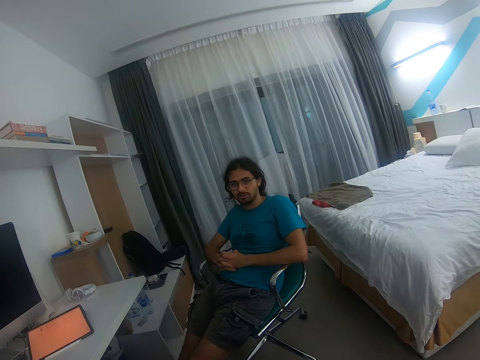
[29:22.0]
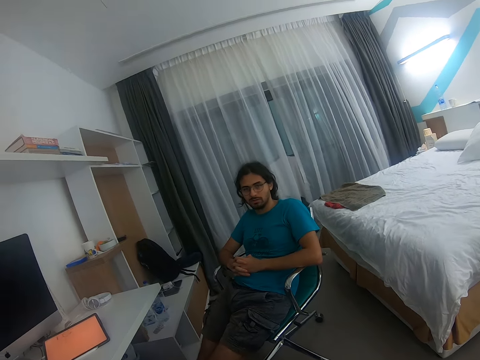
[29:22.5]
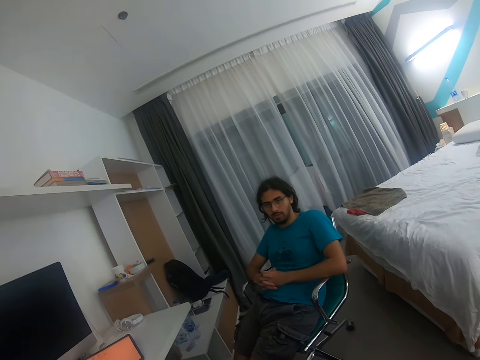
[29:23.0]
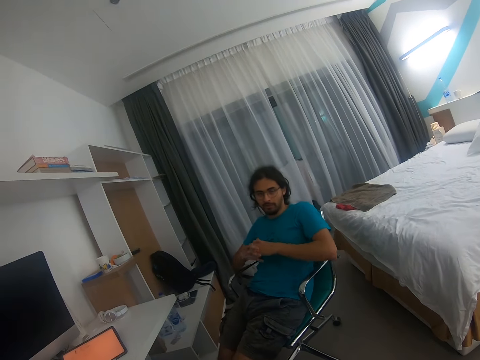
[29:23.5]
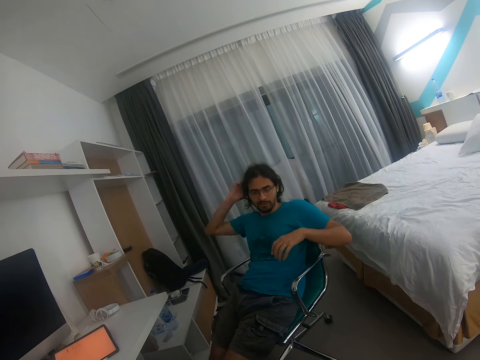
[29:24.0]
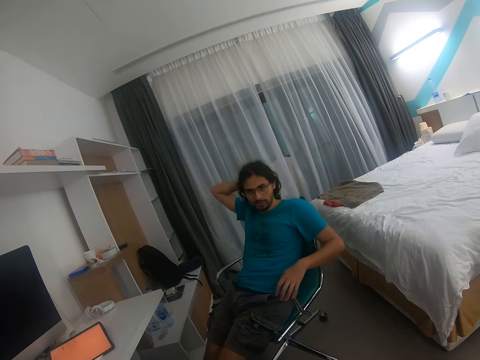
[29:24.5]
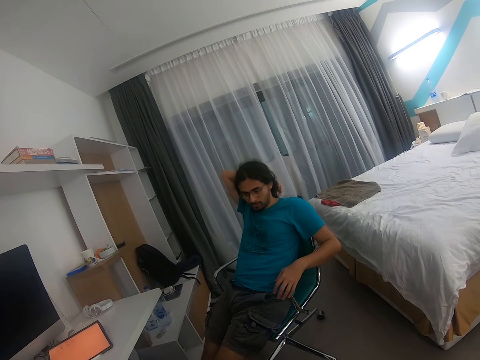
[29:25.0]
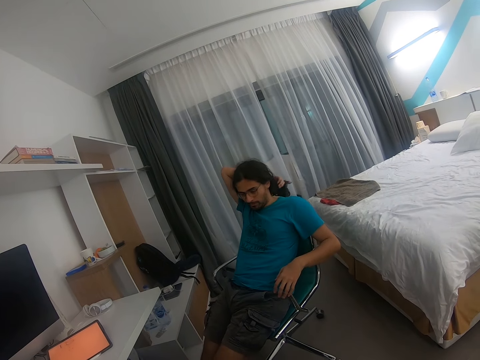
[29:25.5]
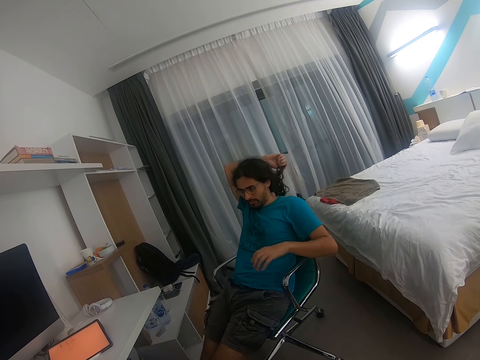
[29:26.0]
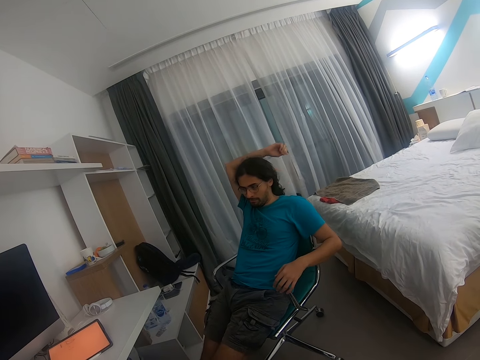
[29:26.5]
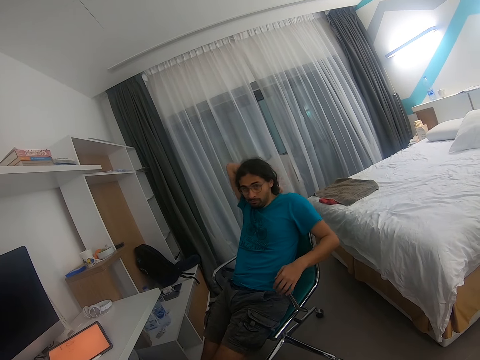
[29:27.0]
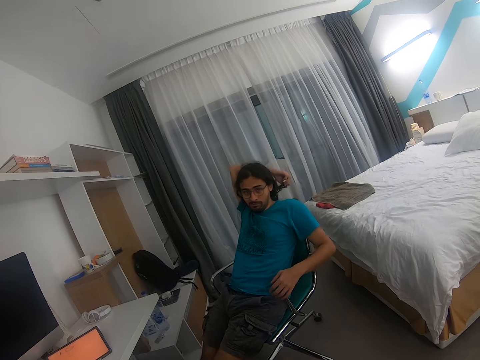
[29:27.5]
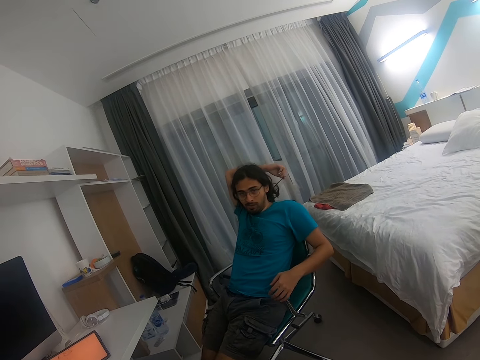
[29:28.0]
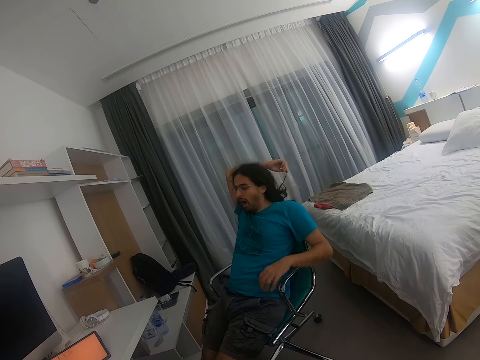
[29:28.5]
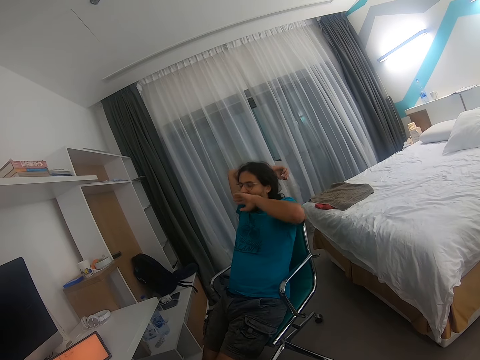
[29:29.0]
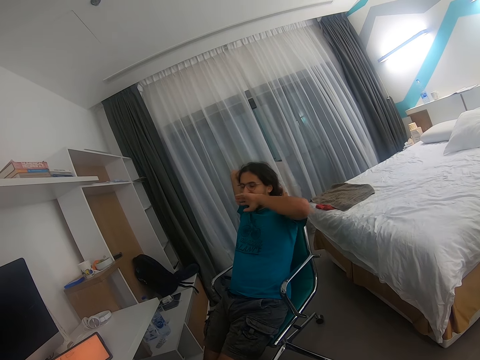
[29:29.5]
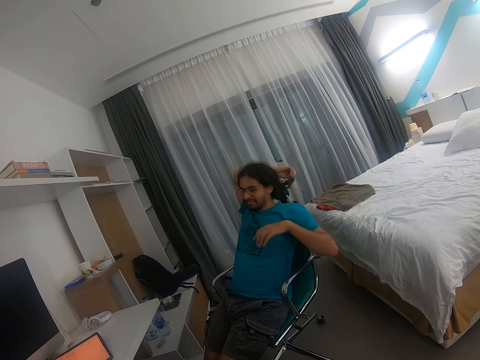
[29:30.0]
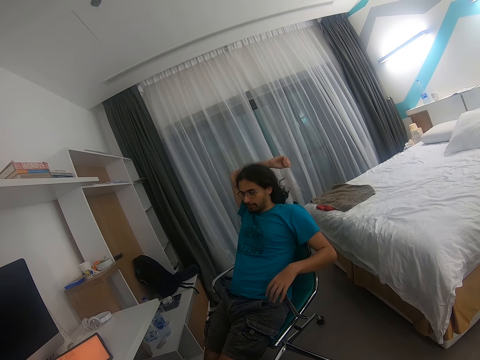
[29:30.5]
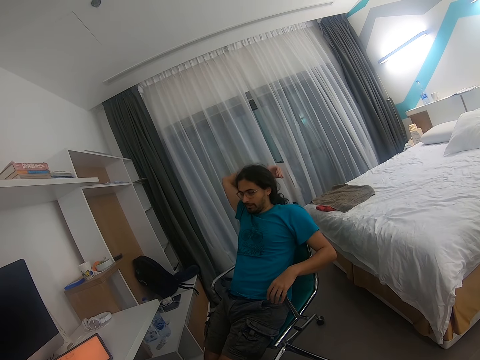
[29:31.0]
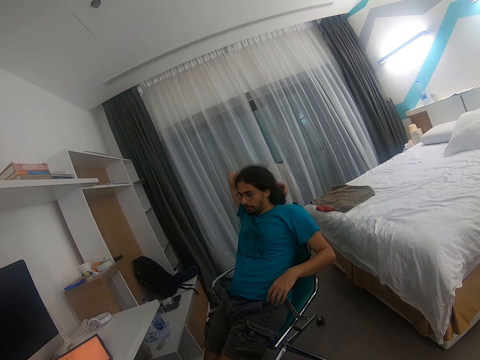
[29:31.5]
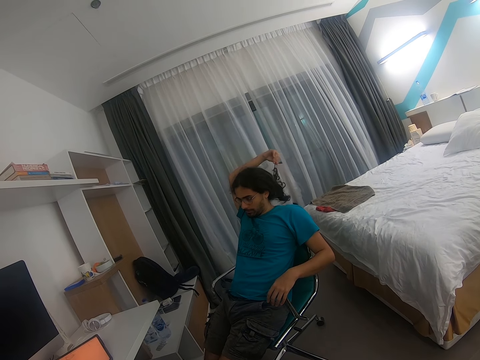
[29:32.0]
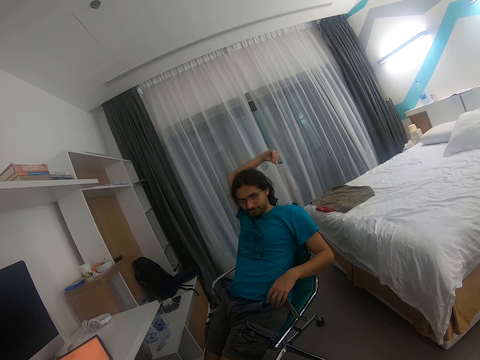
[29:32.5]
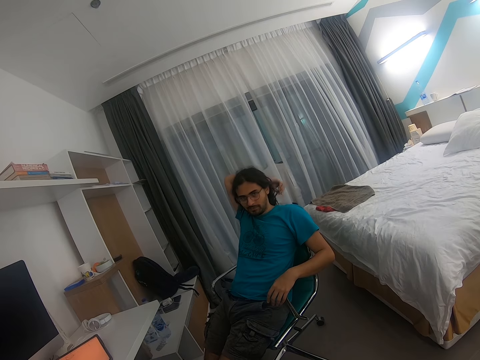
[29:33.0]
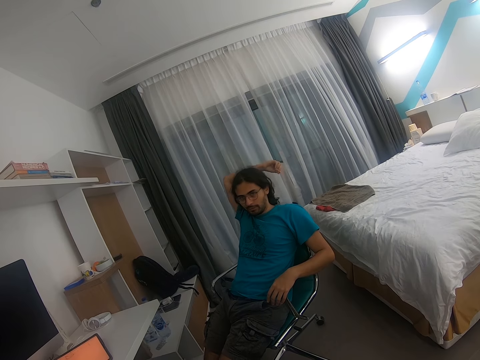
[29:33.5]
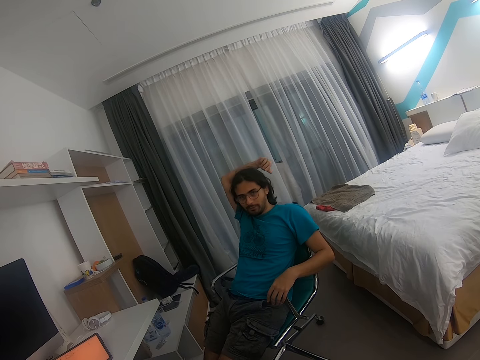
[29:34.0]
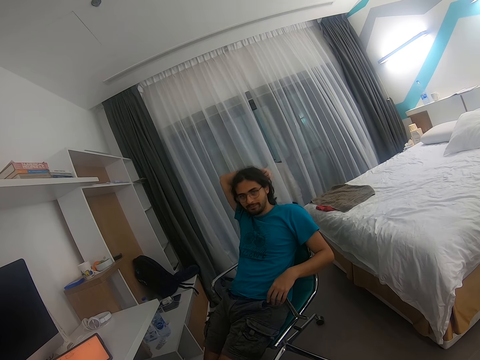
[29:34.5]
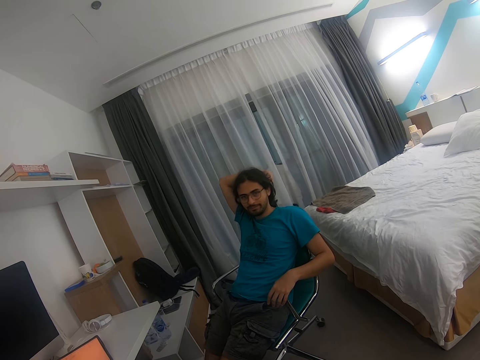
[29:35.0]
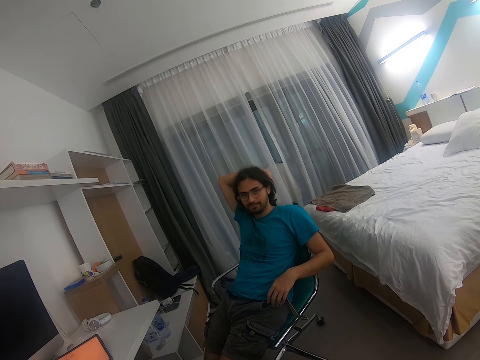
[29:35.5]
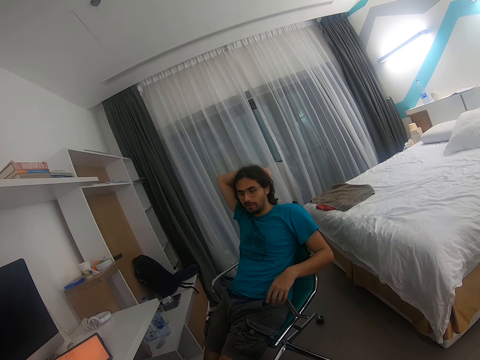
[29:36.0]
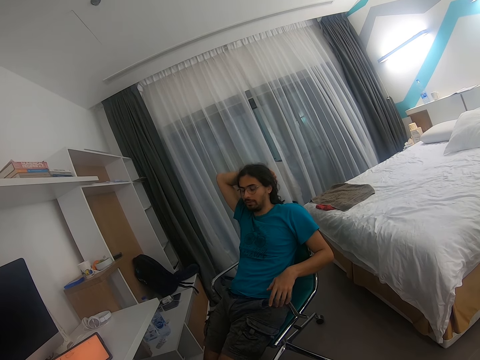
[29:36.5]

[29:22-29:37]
A man holds his head with his right hand. The man plays with his hair. The man covers his mouth with his left hand. The man places his left hand on the chair handle. The man keeps playing with his hair.

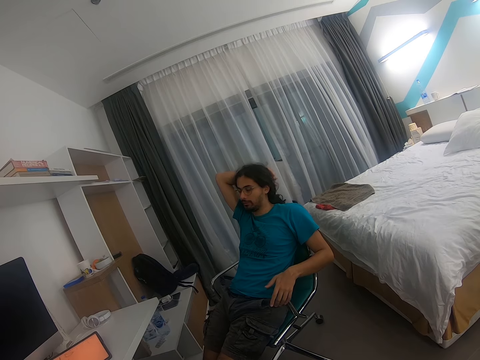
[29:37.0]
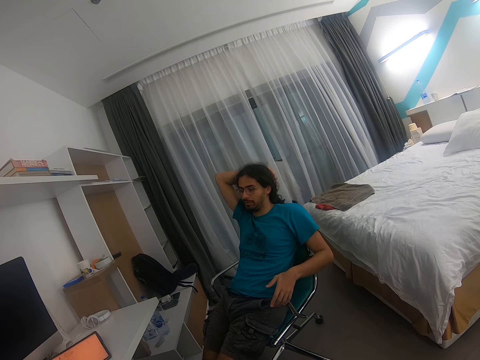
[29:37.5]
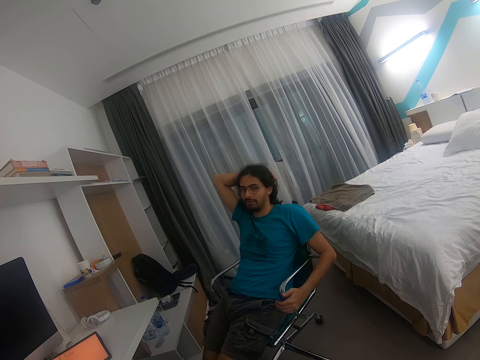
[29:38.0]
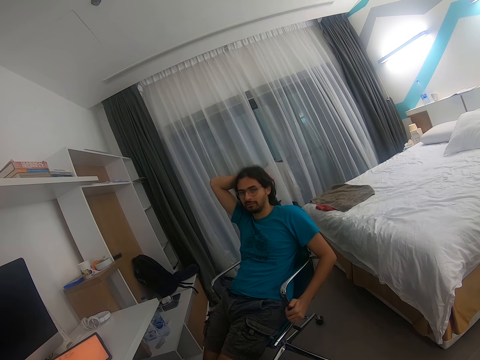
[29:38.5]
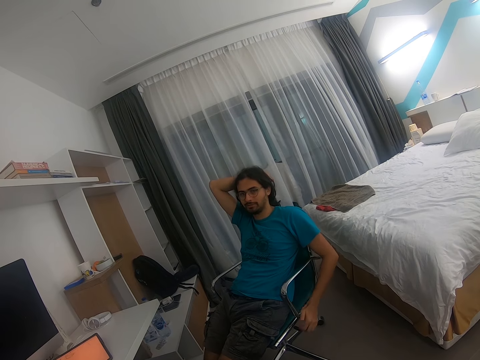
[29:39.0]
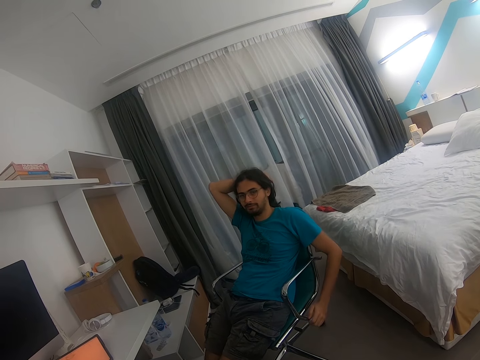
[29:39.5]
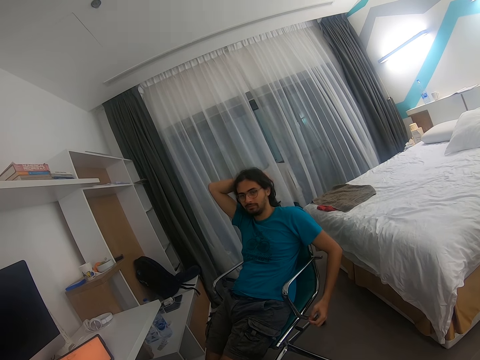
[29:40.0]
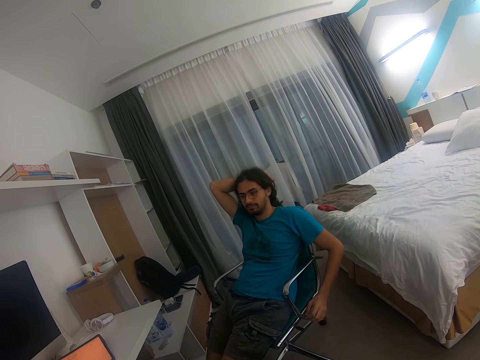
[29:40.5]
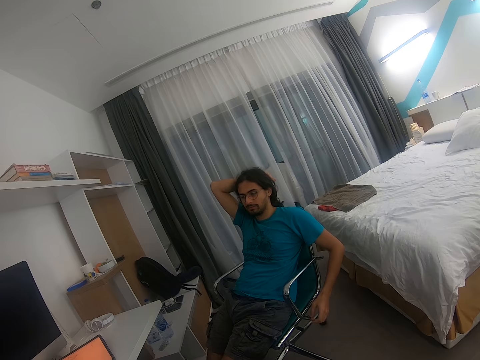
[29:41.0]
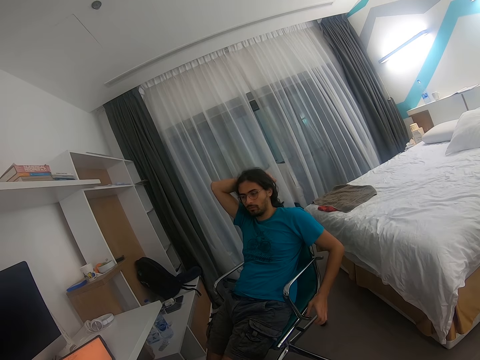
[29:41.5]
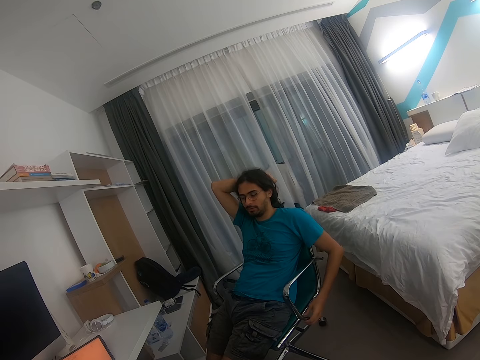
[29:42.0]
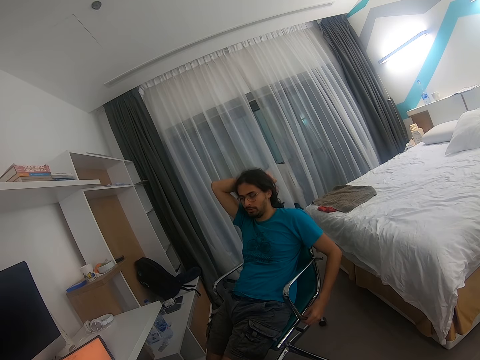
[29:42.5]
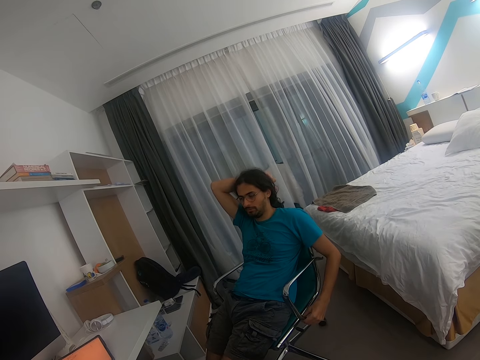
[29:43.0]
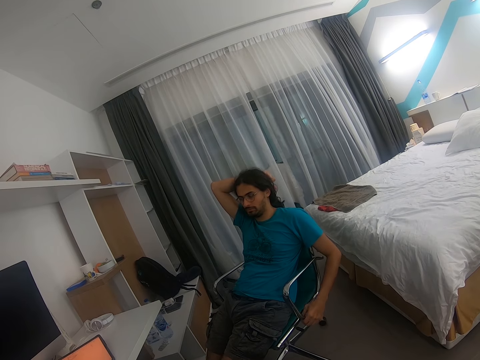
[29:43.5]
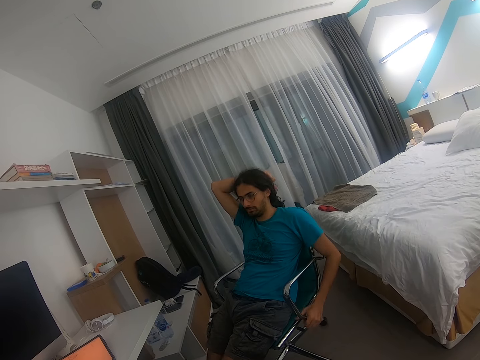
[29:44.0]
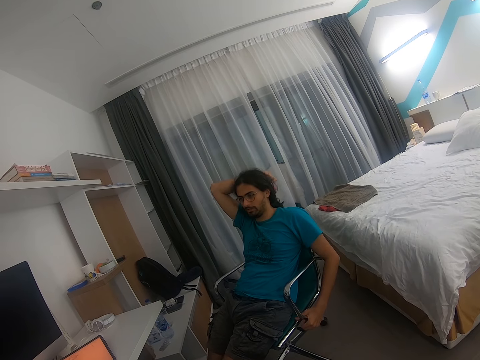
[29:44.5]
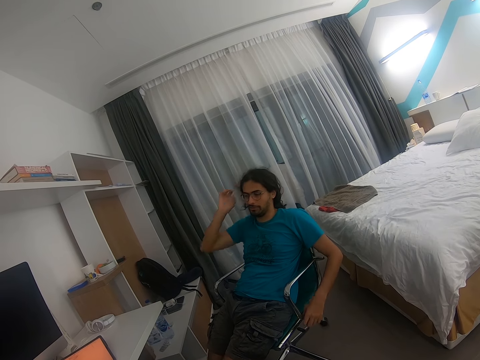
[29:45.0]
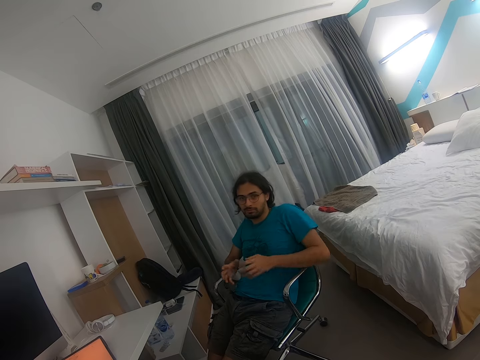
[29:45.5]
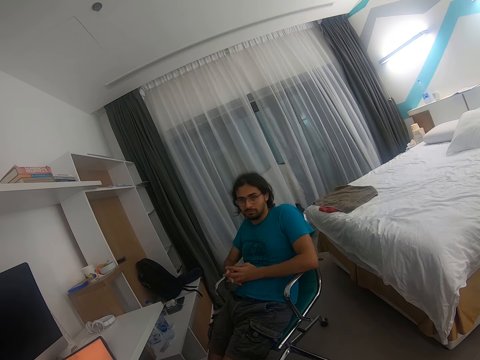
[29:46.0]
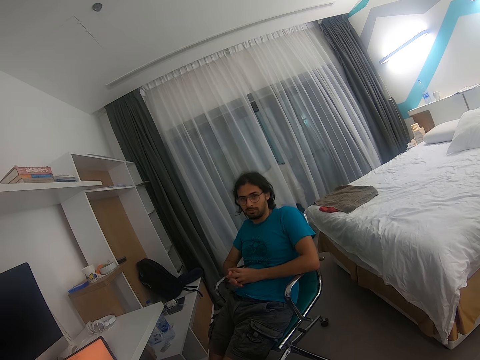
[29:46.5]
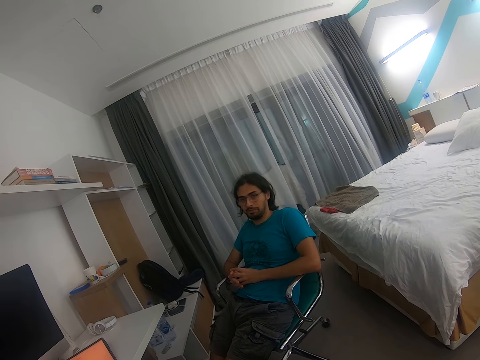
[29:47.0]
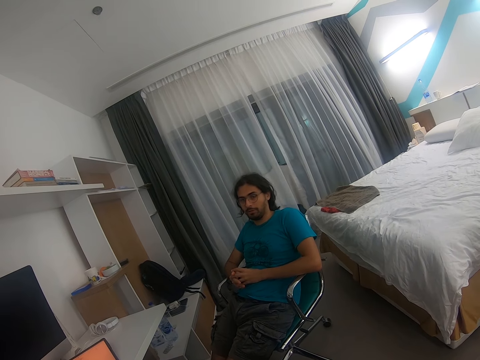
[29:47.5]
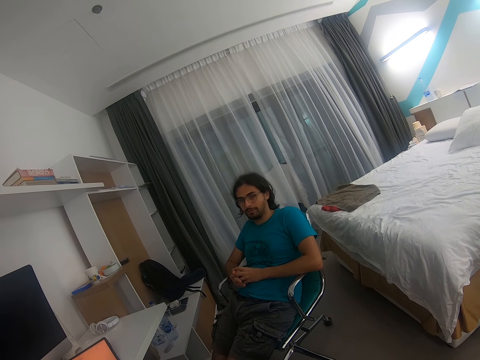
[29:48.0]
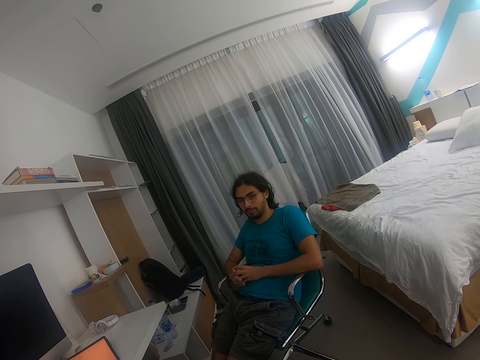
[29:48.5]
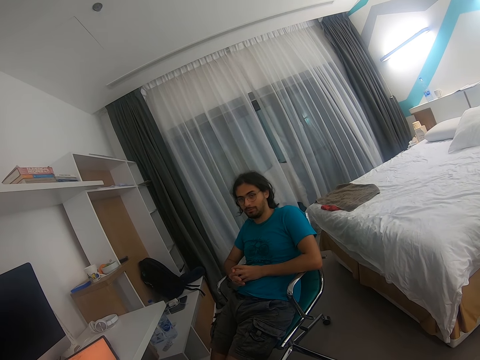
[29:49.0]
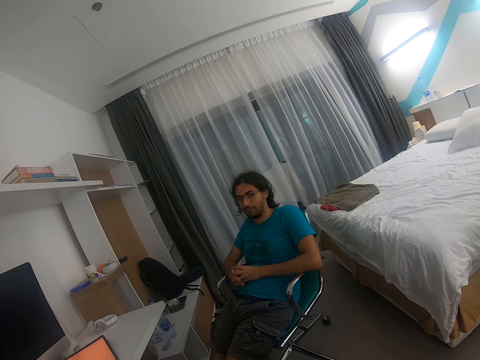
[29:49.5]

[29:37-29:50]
A man touches the chair with the left hand. The camera wearer looks at the man. The man closes his hands.
